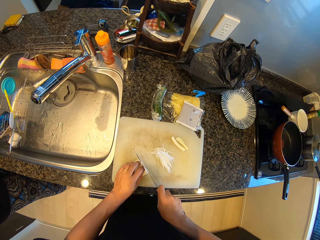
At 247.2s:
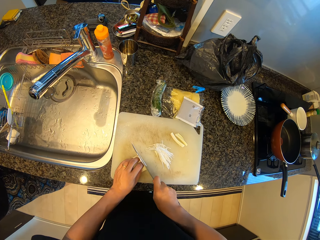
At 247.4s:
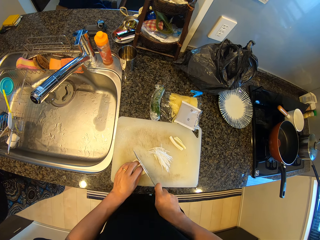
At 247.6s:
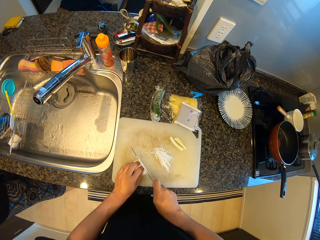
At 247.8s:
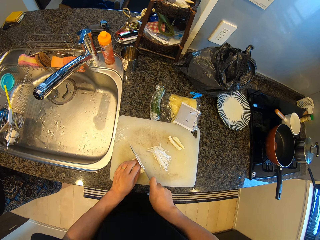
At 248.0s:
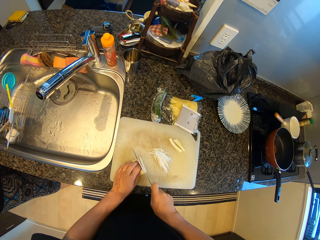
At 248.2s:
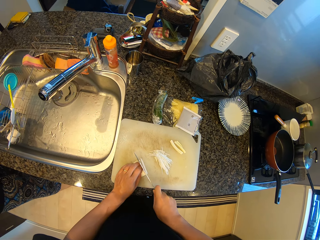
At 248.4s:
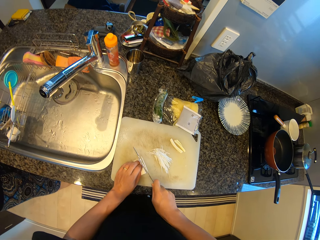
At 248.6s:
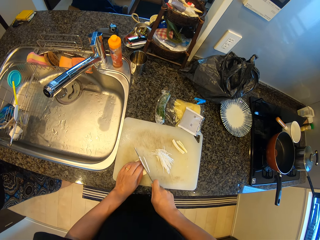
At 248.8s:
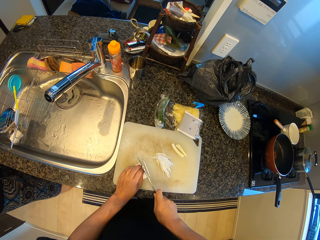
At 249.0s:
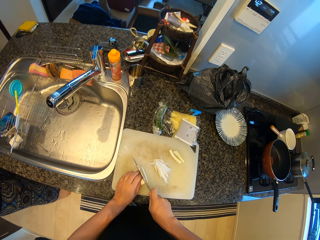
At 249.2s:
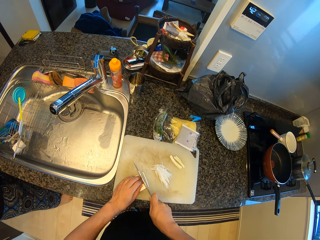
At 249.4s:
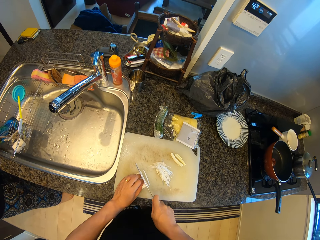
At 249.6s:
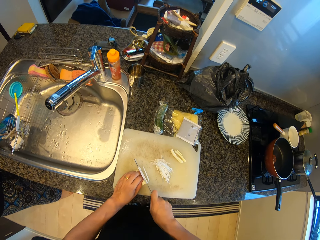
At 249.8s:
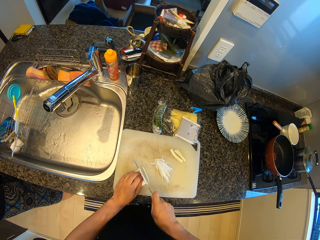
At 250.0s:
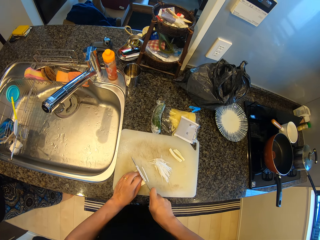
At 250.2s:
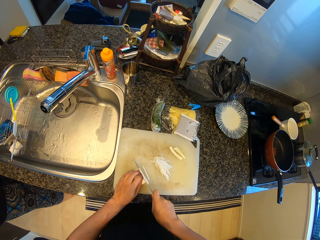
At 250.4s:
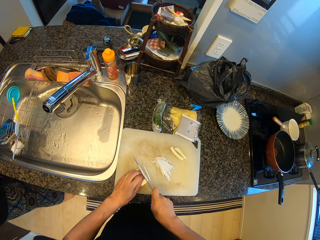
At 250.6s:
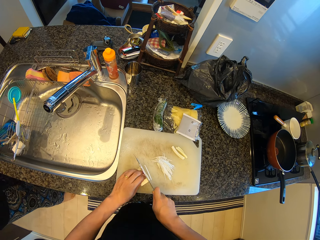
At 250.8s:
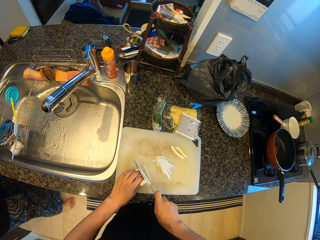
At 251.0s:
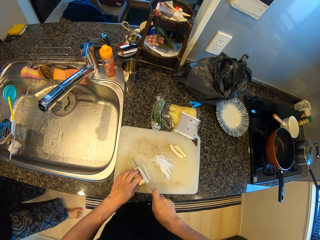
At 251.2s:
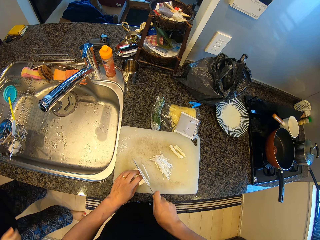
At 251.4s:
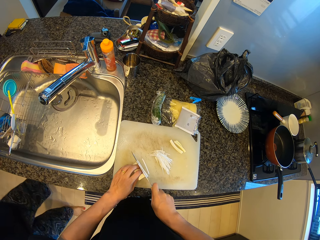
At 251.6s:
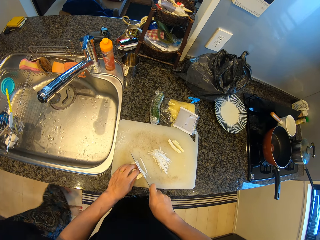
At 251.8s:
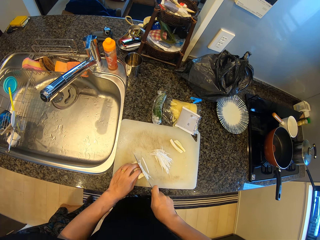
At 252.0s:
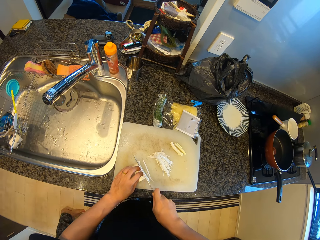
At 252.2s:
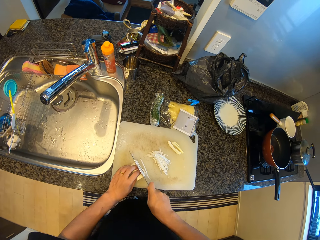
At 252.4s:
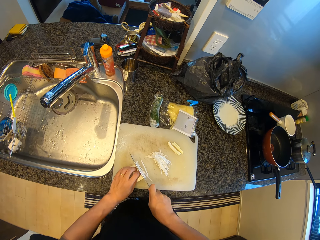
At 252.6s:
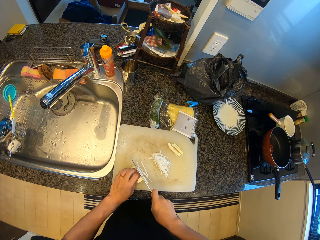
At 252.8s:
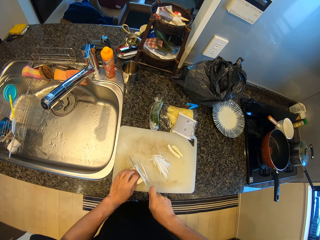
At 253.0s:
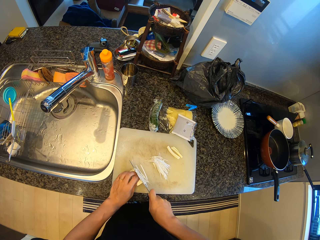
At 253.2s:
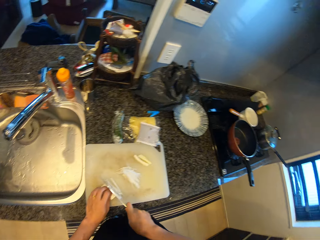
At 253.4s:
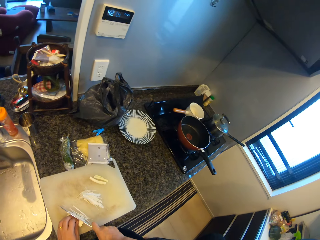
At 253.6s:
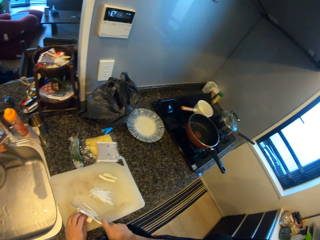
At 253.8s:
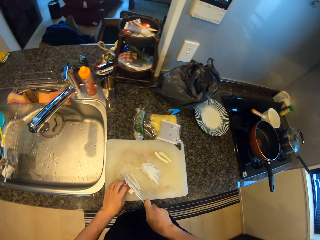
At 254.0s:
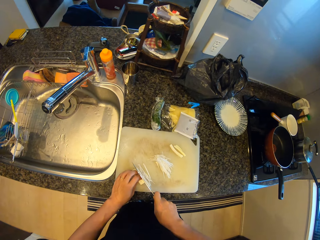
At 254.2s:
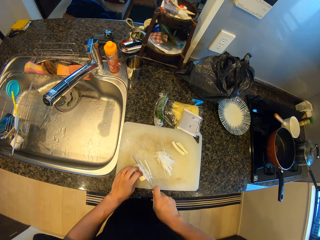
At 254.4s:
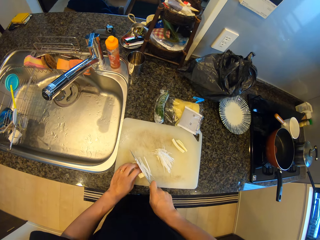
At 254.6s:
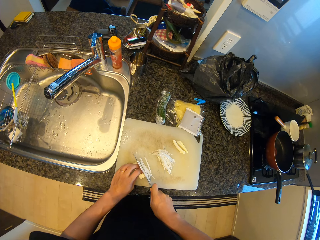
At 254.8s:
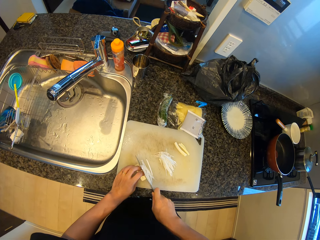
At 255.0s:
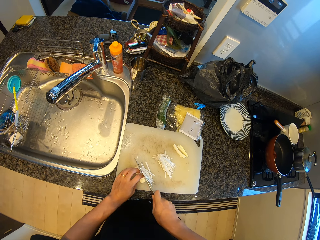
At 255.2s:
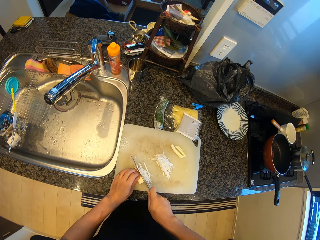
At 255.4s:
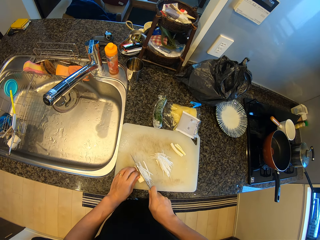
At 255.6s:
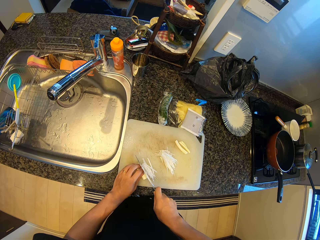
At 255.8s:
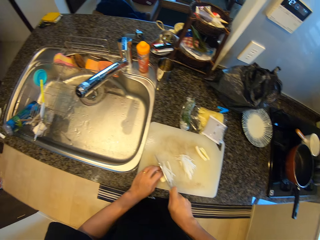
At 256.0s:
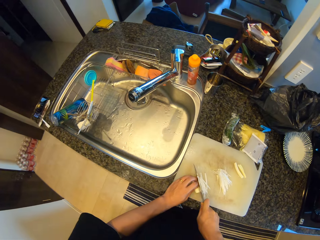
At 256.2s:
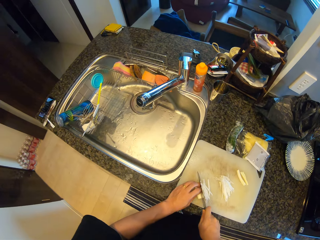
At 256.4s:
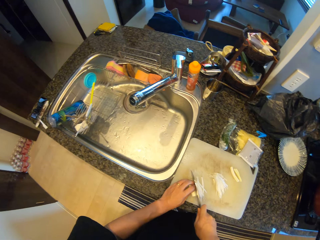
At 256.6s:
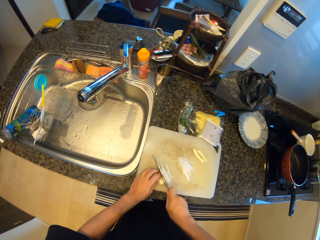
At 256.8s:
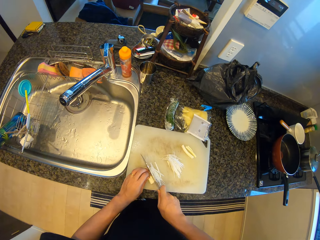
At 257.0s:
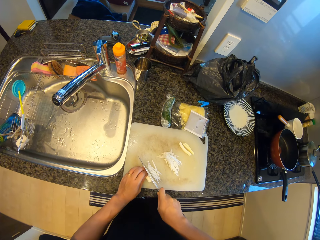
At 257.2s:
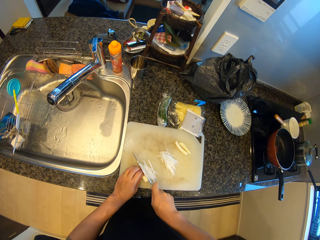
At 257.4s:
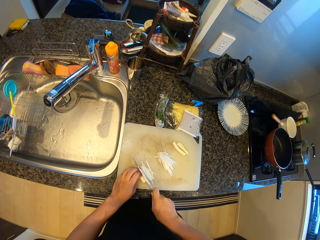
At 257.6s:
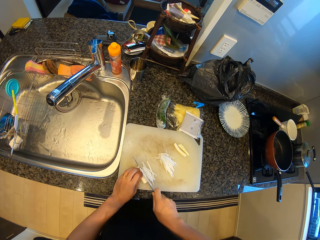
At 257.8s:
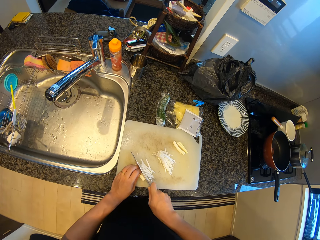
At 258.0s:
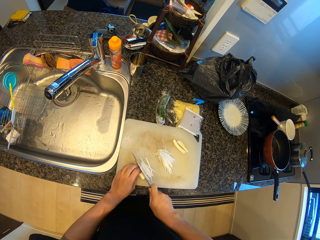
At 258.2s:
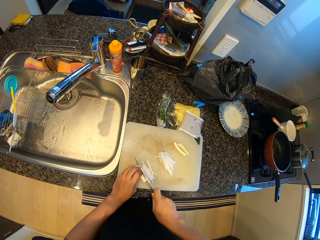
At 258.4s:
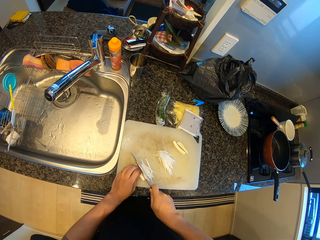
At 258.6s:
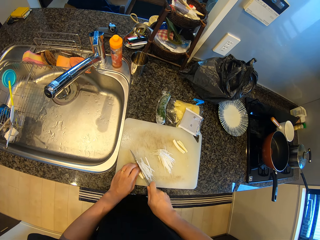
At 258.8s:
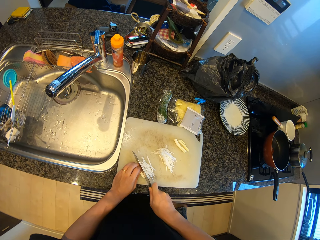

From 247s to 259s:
The camera wearer cuts the onion. A person walks.

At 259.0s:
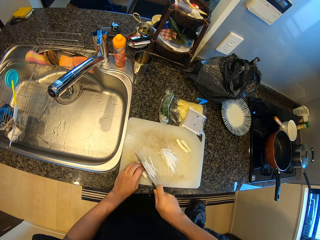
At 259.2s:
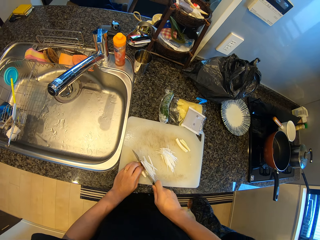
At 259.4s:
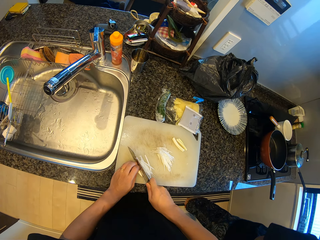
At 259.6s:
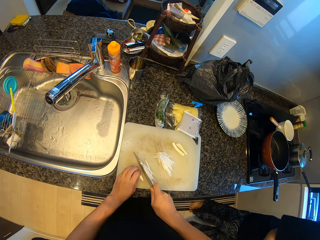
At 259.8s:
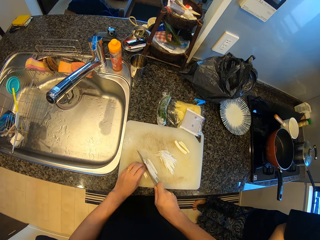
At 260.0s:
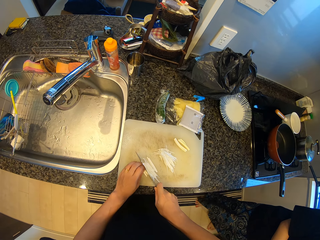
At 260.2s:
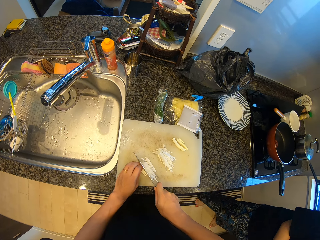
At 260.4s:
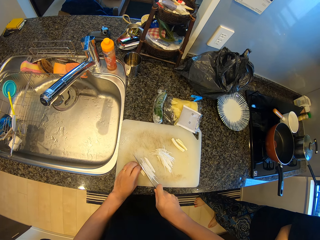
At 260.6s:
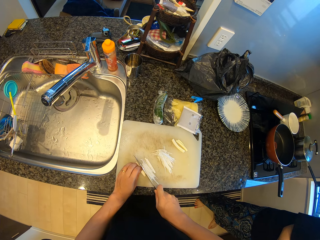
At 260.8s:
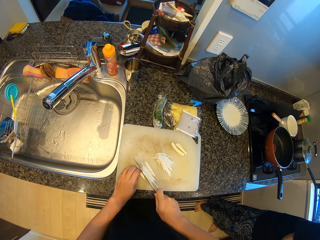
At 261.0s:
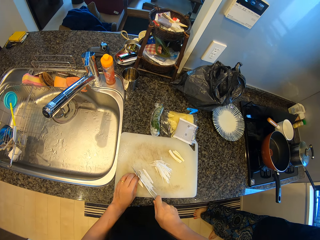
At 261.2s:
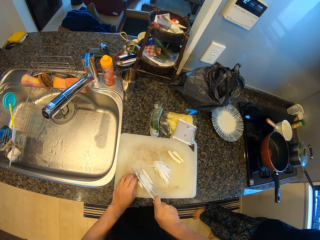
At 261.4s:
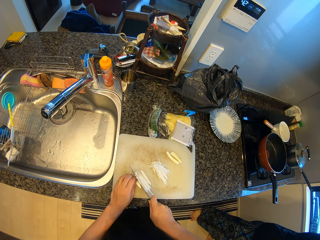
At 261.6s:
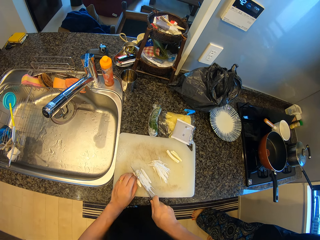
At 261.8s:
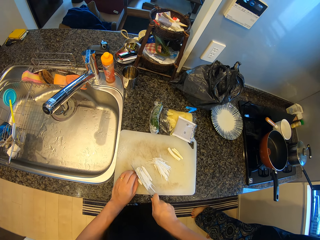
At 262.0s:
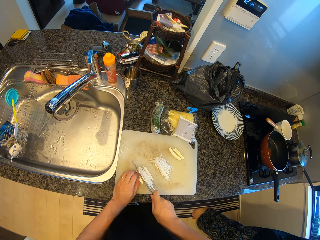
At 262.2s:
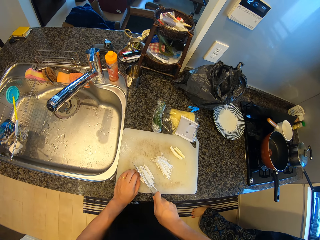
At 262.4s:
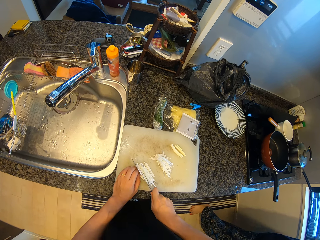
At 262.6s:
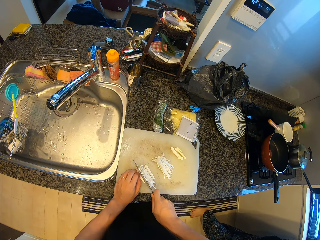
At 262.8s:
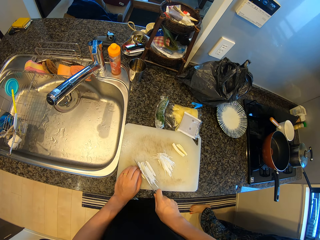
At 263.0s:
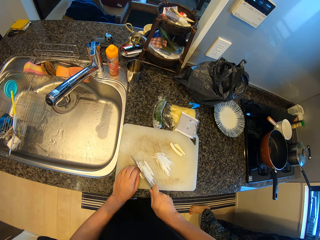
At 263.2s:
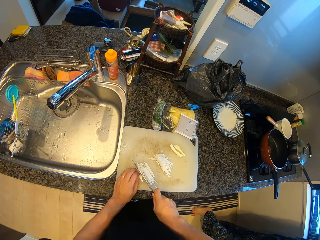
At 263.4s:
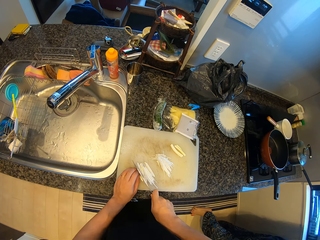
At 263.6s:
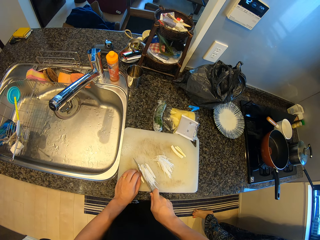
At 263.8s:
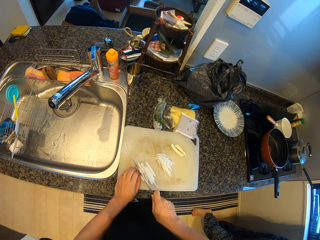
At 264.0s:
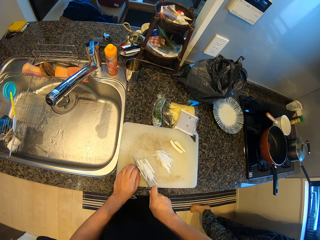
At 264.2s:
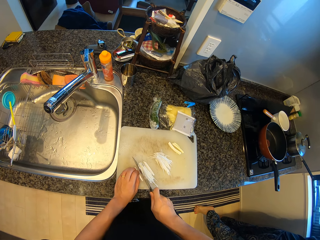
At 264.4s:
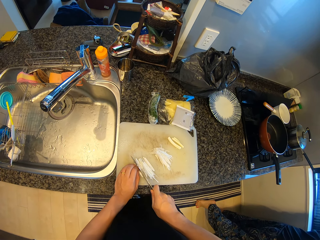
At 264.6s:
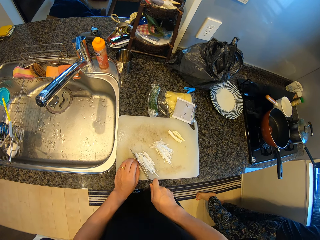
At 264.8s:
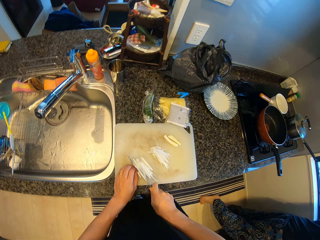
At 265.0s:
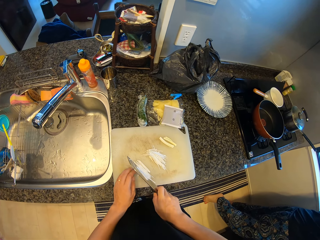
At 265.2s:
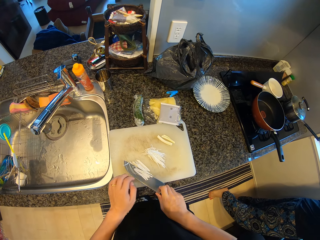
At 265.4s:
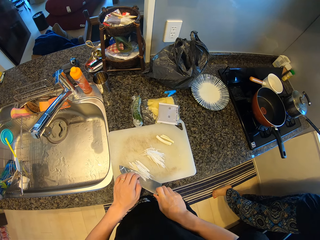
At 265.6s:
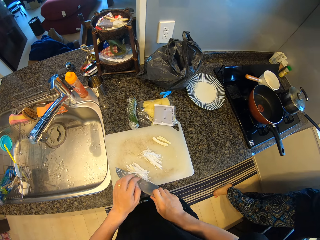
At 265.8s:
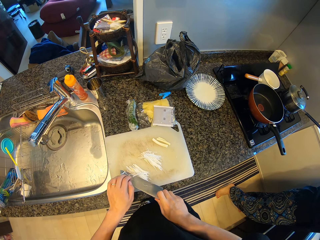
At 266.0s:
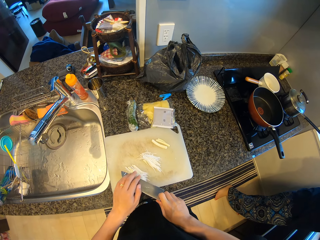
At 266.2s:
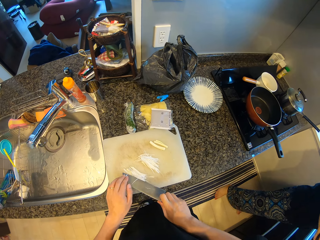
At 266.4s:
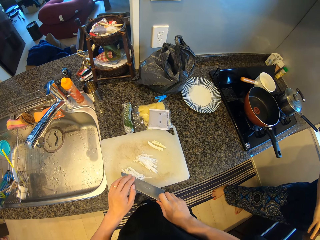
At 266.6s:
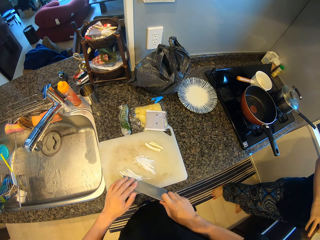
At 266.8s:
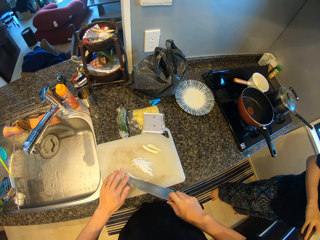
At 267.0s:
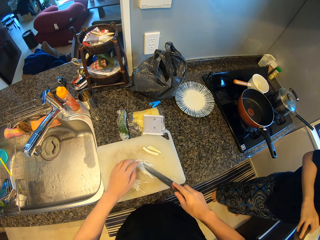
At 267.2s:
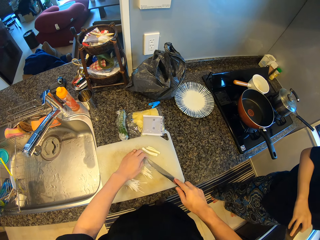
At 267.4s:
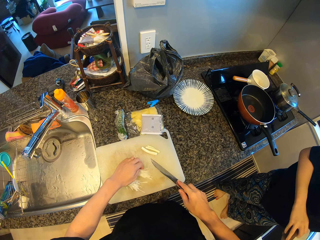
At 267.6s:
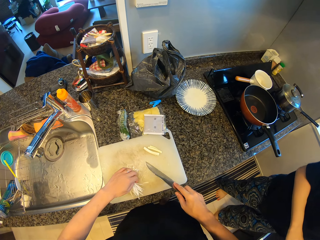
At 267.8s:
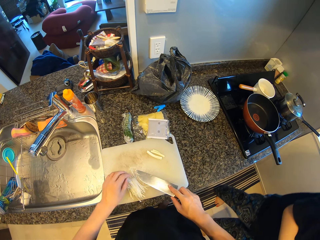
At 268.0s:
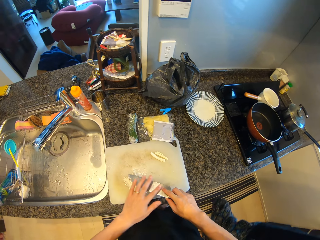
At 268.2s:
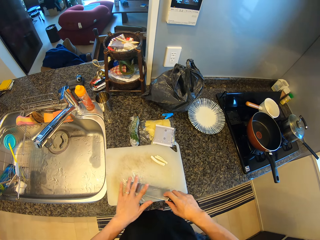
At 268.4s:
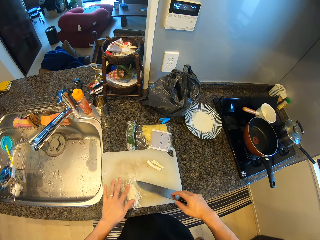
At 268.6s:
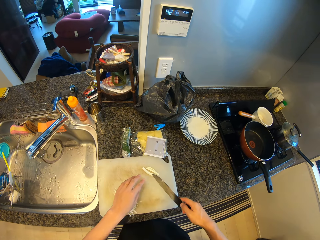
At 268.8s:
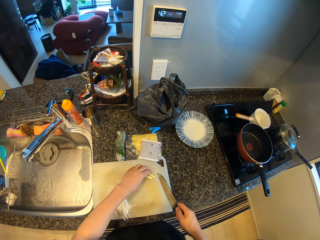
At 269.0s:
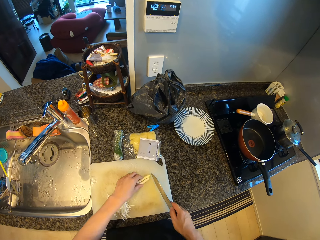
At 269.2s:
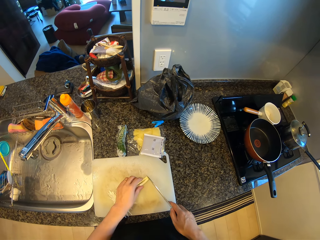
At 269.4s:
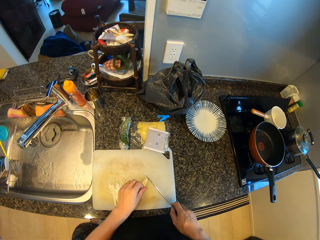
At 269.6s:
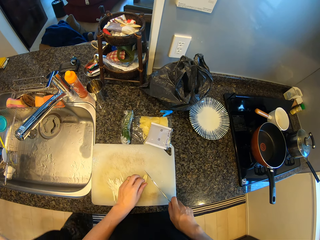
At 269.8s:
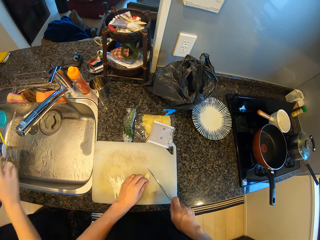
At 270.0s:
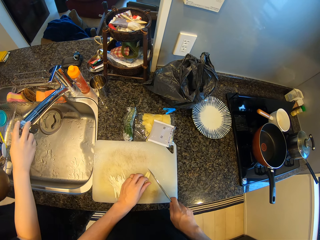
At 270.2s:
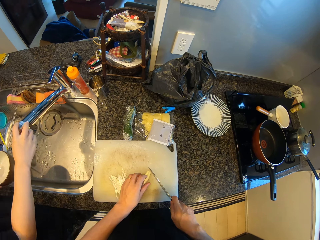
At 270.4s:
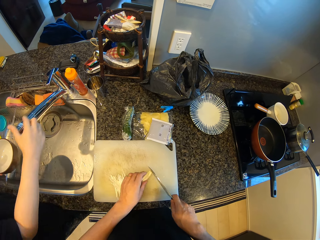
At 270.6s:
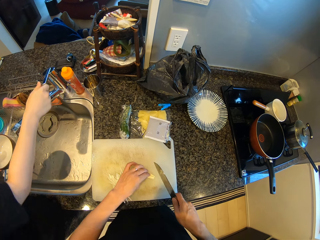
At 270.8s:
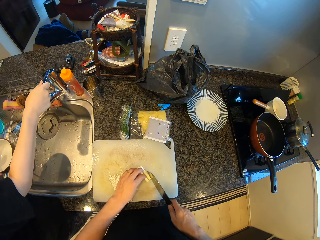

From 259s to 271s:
The camera wearer removes pieces of onion from the knife. A person walks carrying a bowl. The camera wearer picks up some pieces of onion.
